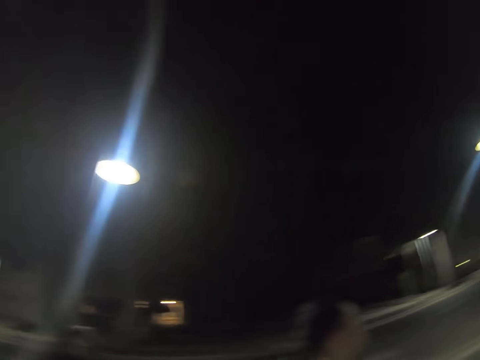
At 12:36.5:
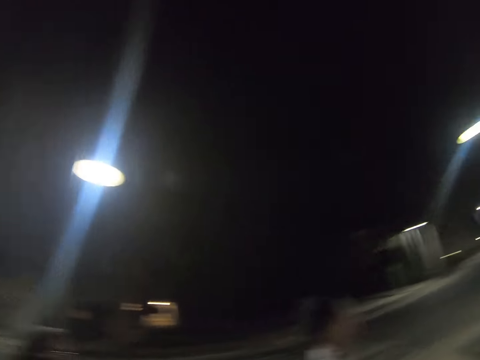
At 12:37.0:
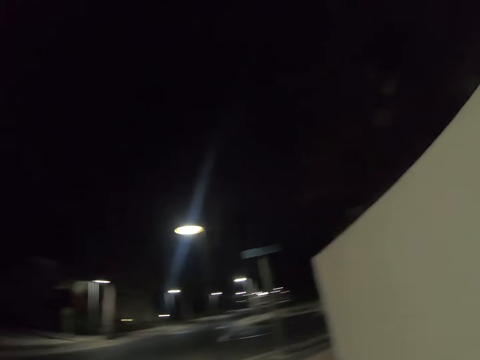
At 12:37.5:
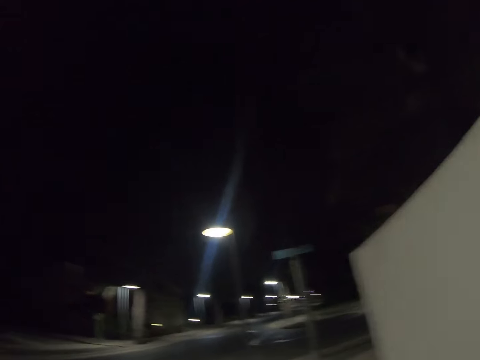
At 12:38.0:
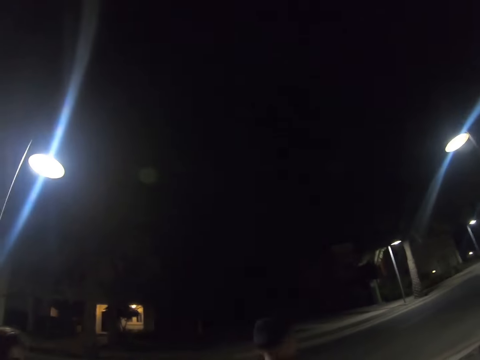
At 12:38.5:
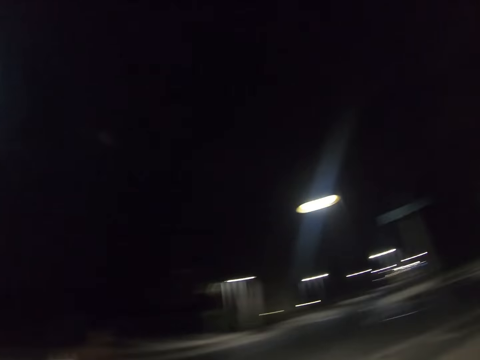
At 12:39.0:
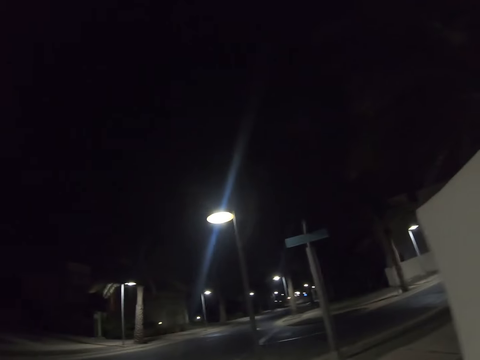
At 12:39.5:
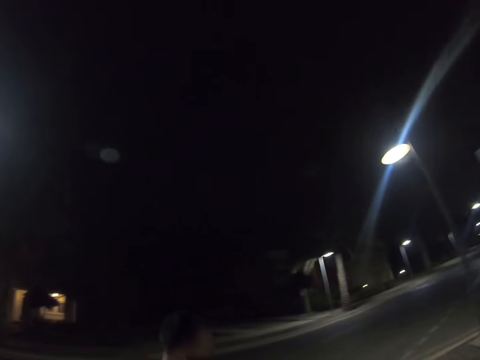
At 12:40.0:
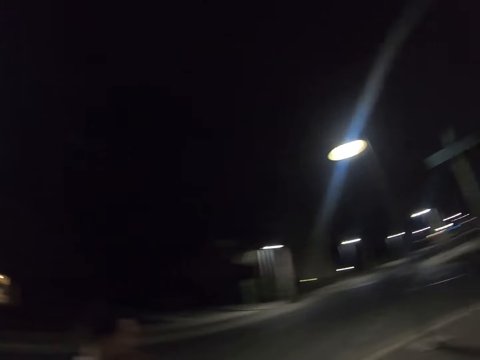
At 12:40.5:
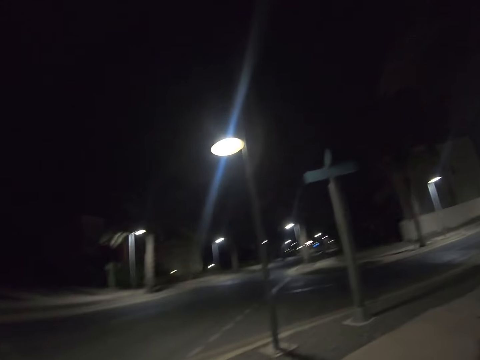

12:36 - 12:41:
The camera wearer walks on the road.

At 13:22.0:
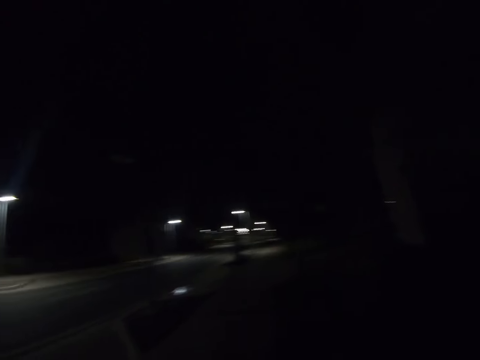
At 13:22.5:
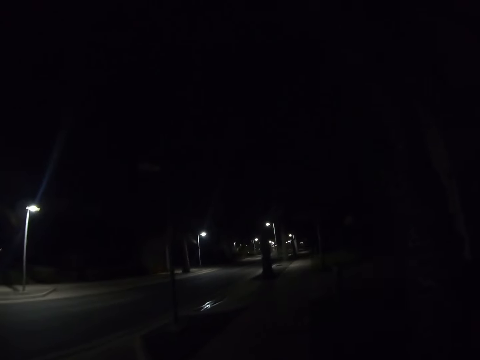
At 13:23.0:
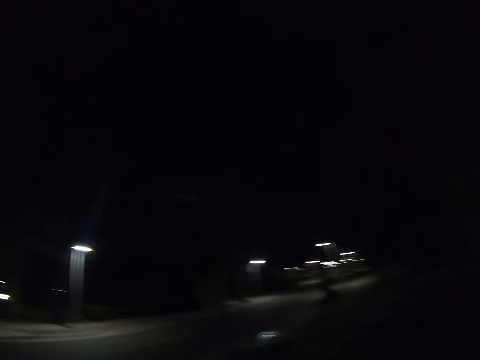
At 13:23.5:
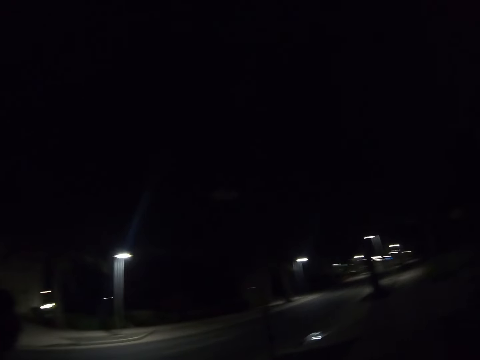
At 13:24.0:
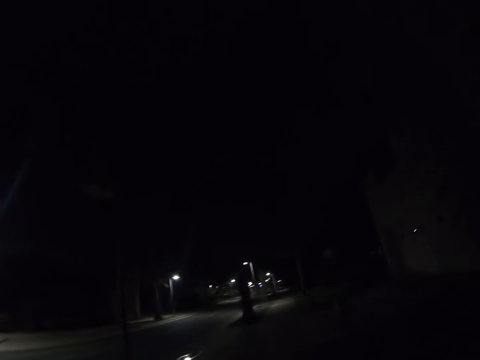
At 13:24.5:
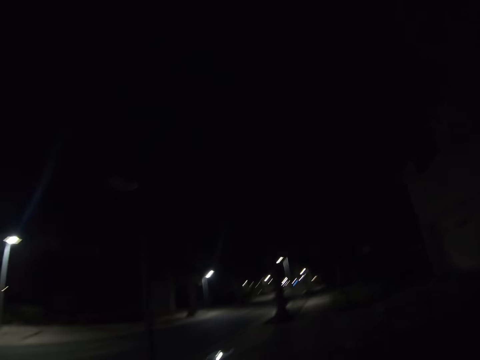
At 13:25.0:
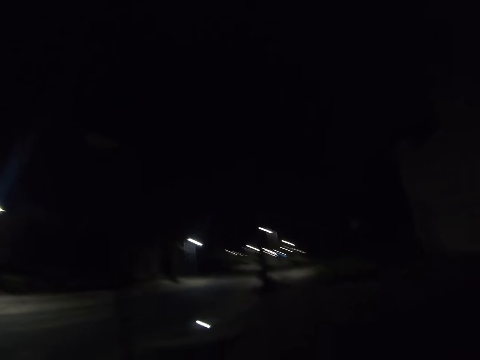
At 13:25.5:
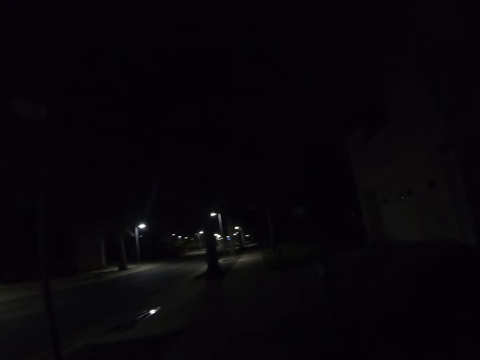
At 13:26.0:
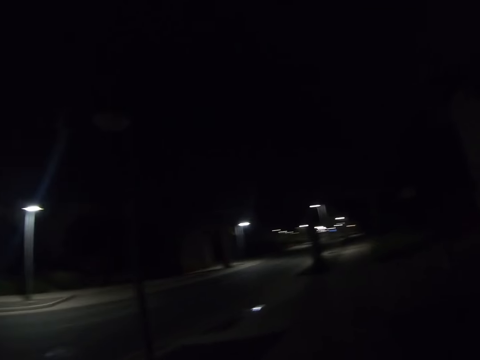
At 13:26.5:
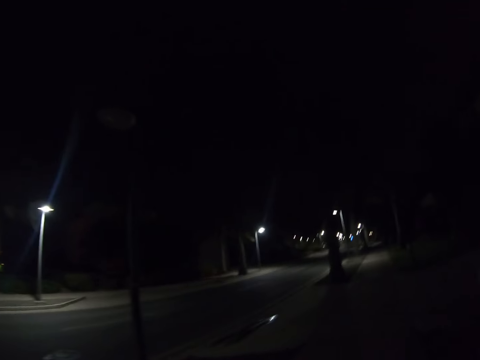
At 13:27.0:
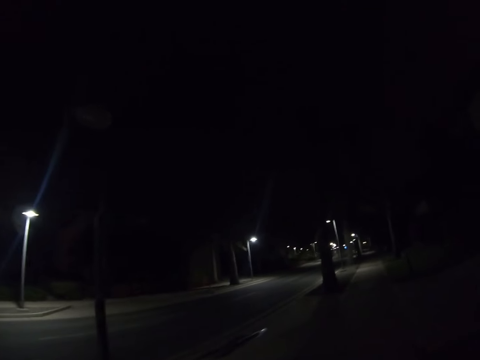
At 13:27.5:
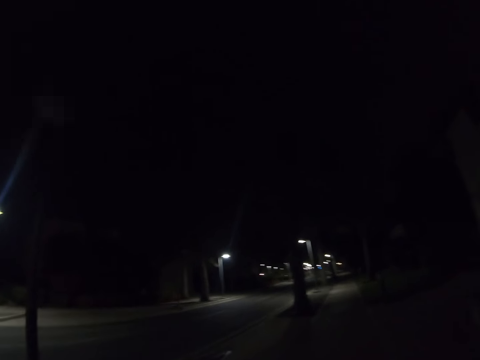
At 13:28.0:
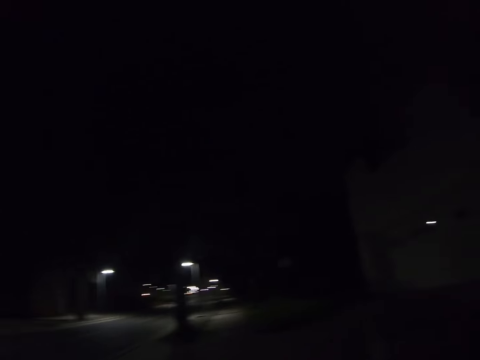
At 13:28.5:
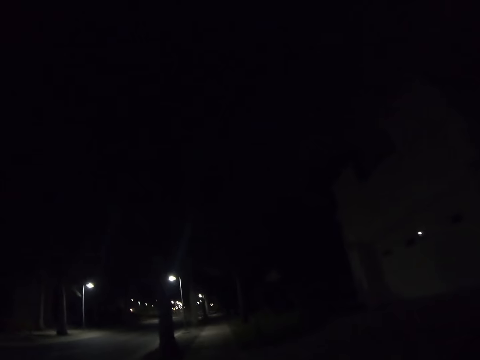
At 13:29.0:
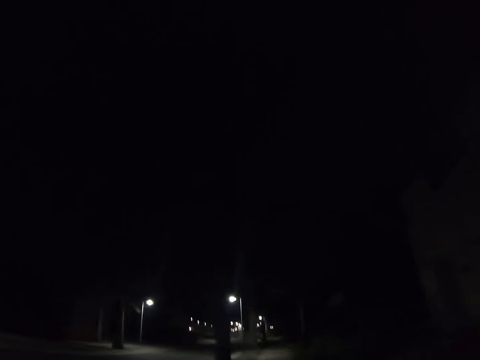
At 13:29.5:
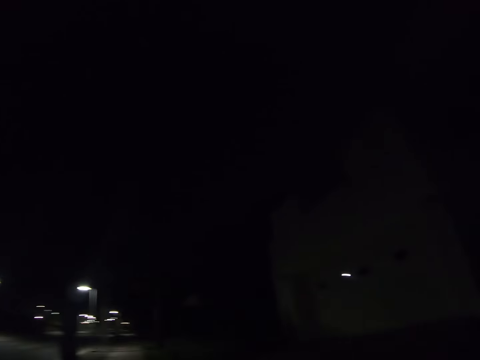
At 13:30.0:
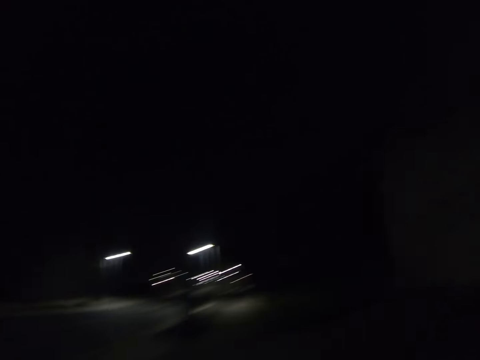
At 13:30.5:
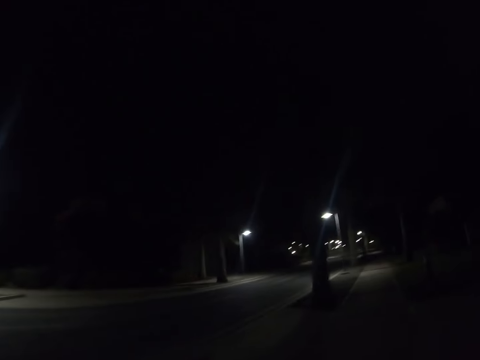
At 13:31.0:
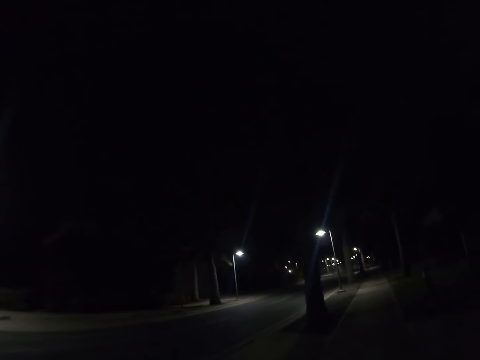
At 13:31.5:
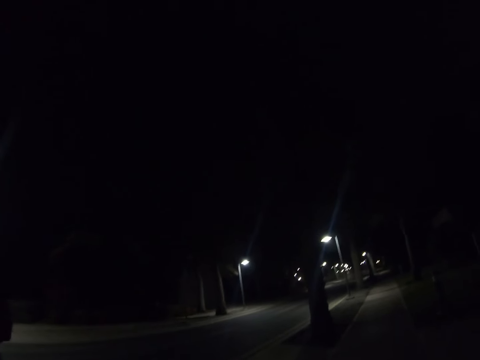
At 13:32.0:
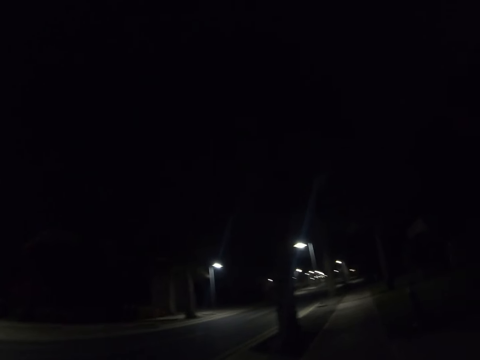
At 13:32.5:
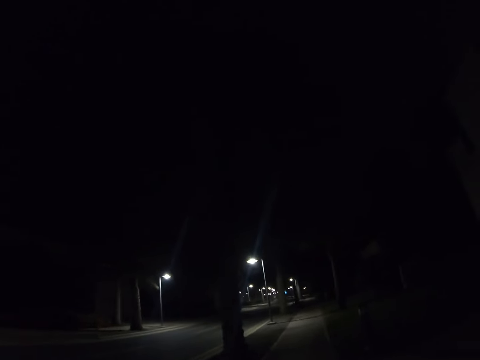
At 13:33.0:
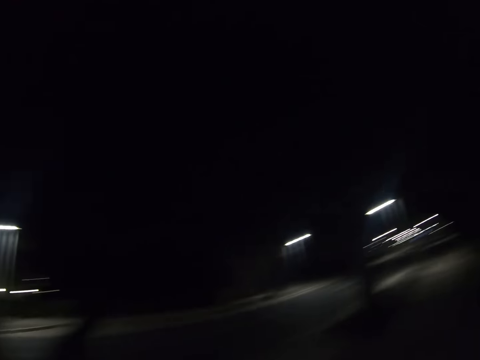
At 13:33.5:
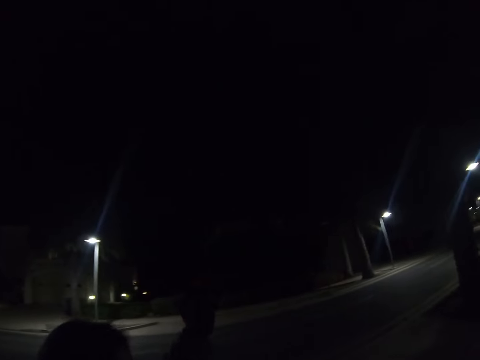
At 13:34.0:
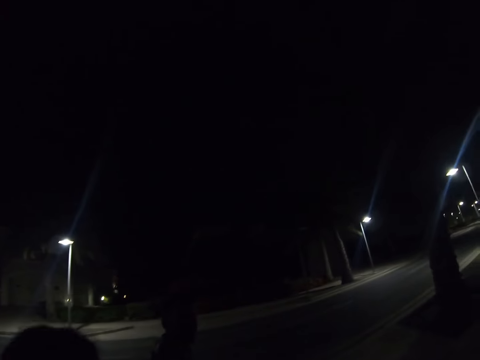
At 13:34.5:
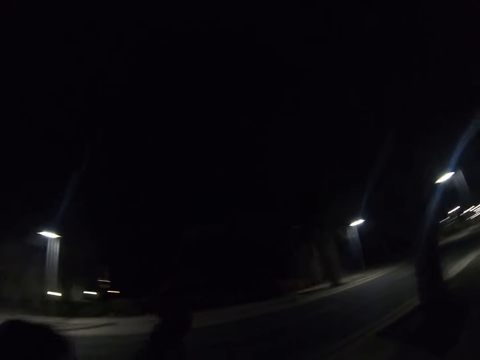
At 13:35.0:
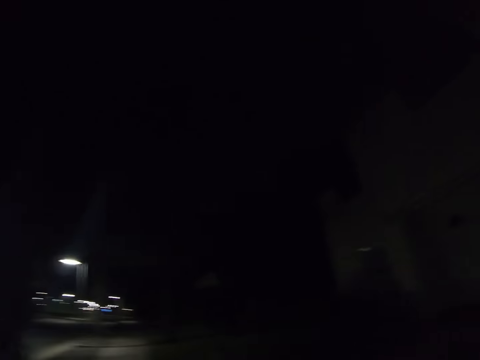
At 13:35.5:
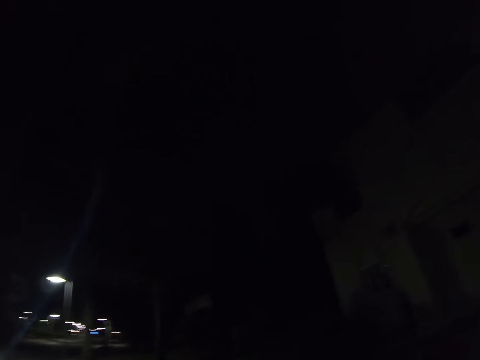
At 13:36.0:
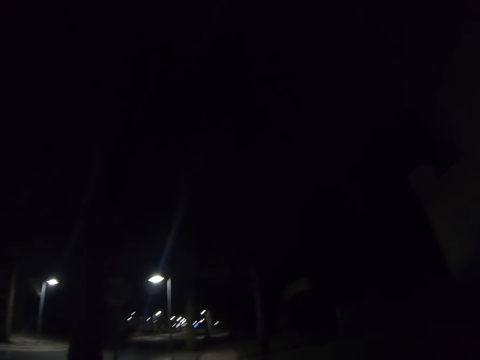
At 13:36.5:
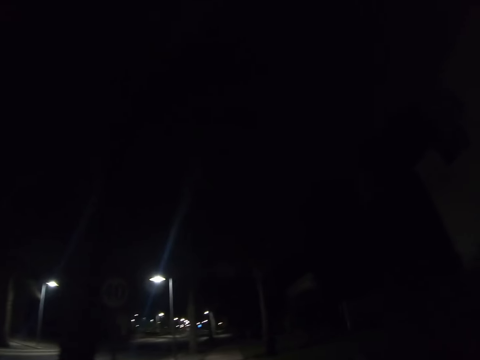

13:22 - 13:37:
A woman walks on the road. The camera wearer walks on the road. The woman walks on the road. The camera wearer walks on the road. A man walks on the road. The woman walks on the road. The camera wearer walks on the road.

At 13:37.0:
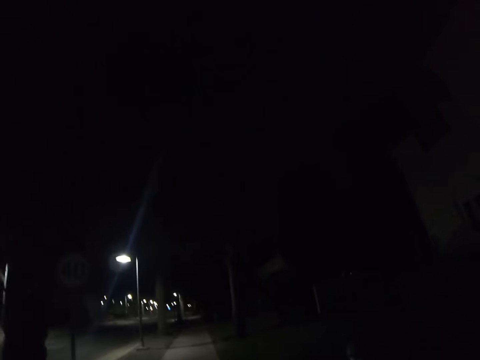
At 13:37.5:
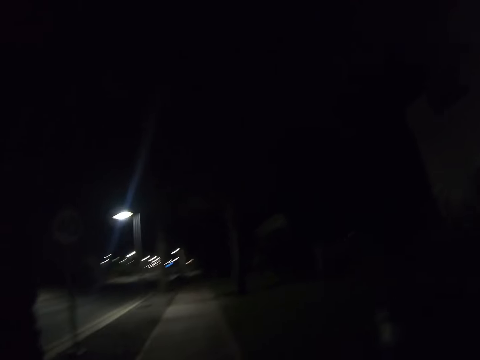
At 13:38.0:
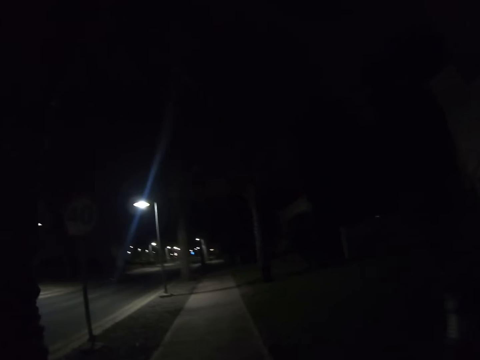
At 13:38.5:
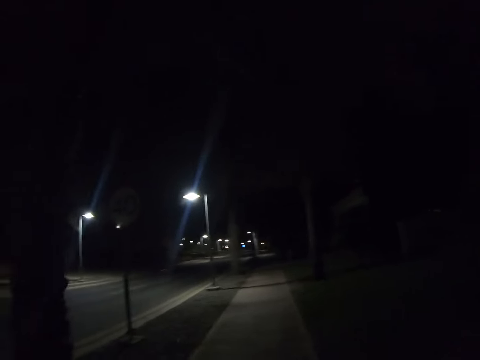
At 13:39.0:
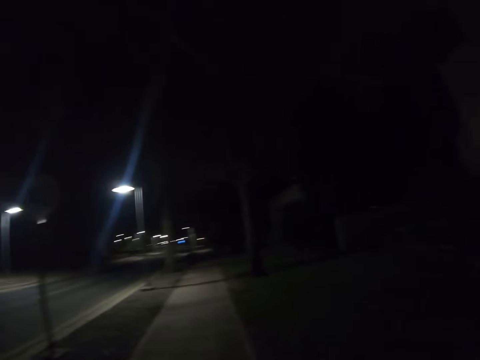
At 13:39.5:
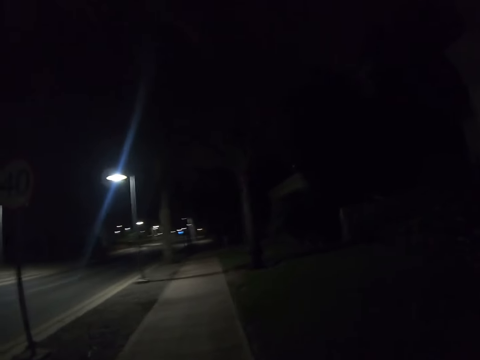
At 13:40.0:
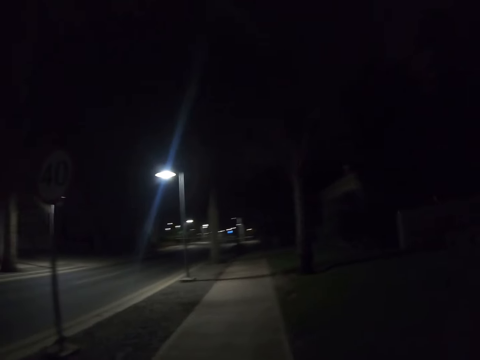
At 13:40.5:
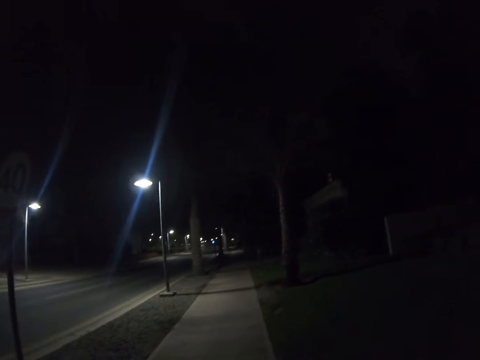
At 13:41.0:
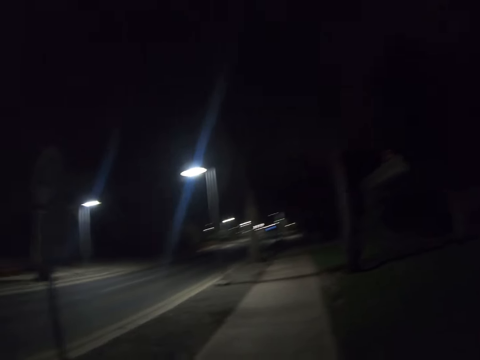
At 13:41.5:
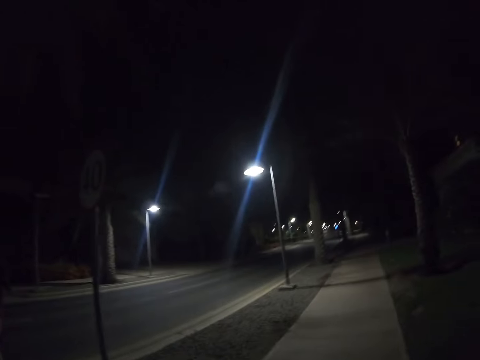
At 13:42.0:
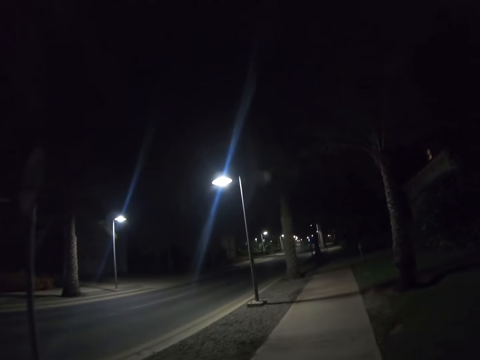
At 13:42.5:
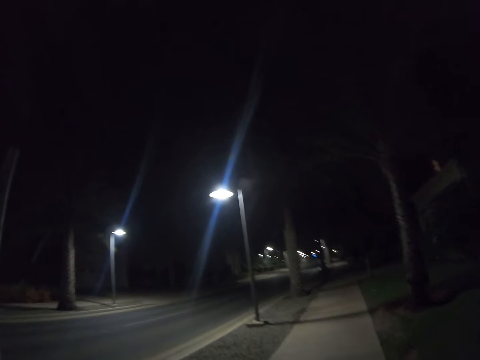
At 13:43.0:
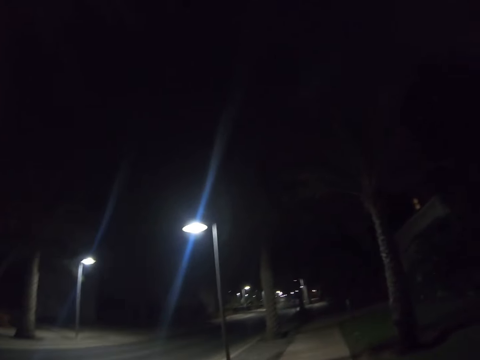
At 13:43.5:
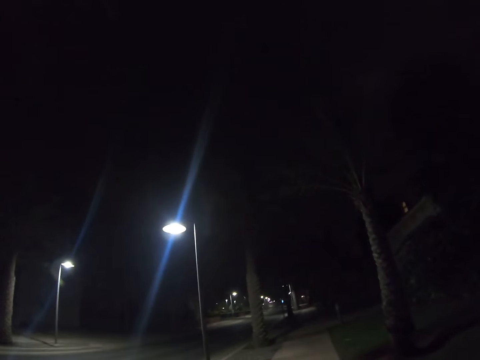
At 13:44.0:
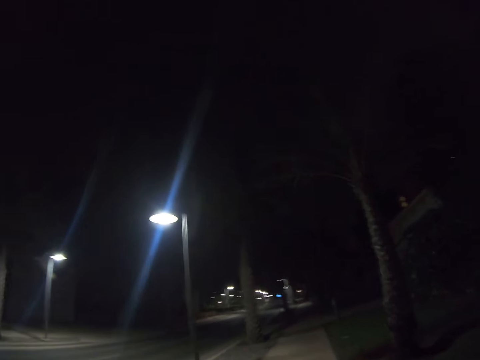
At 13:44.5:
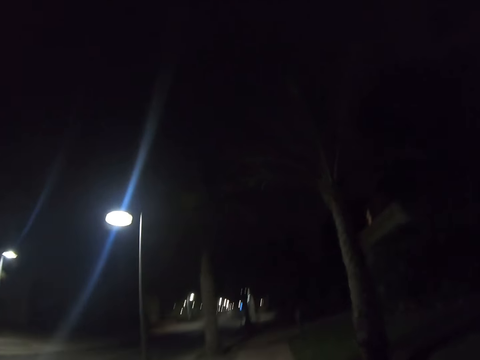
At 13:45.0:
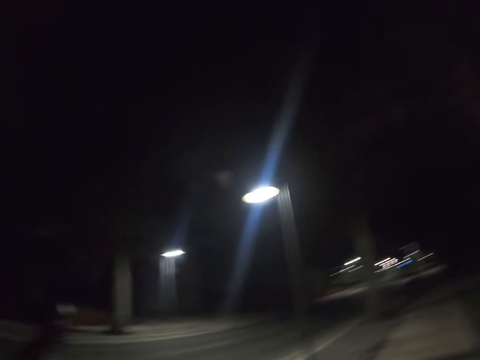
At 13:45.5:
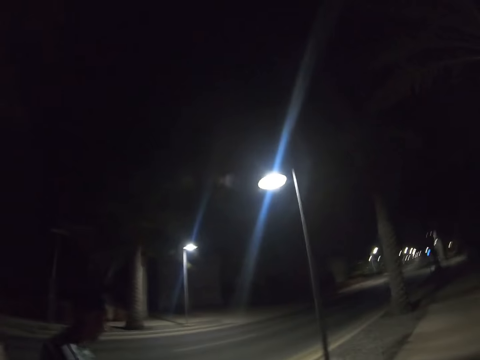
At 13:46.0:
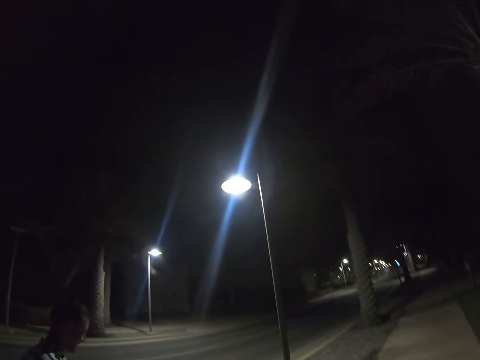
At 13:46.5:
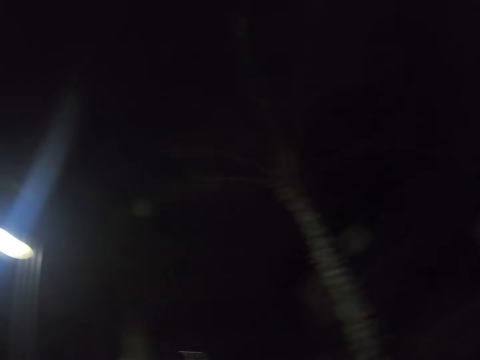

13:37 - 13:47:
A man walks on the road. A woman walks on the road. The man walks on the road. The camera wearer walks on the road.
